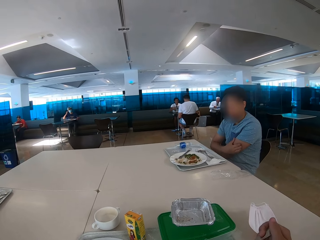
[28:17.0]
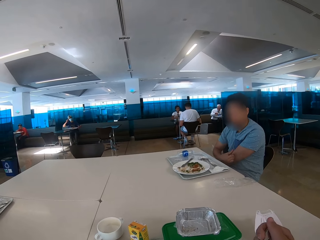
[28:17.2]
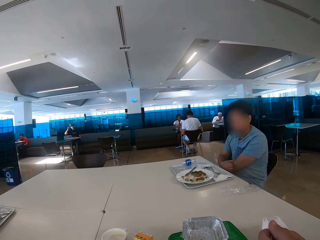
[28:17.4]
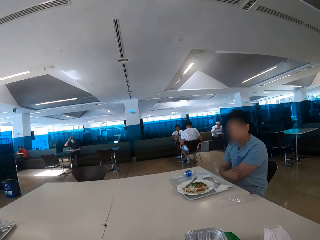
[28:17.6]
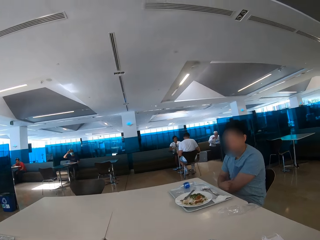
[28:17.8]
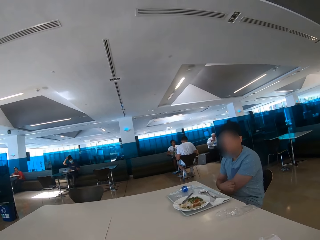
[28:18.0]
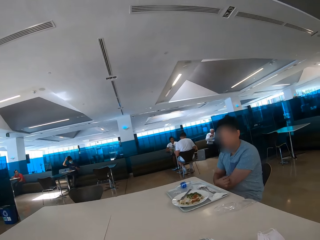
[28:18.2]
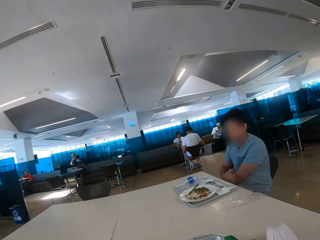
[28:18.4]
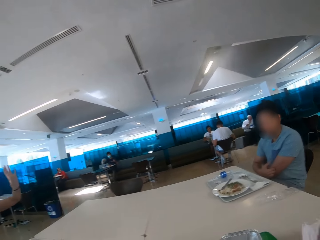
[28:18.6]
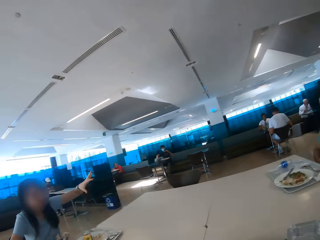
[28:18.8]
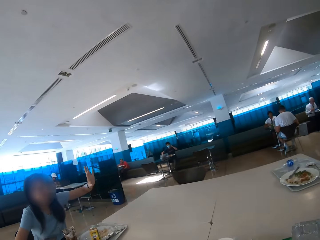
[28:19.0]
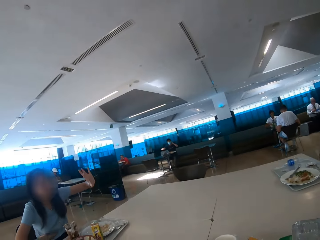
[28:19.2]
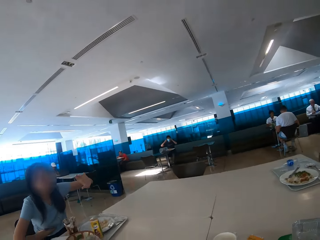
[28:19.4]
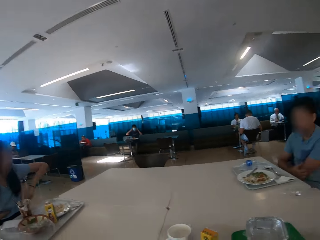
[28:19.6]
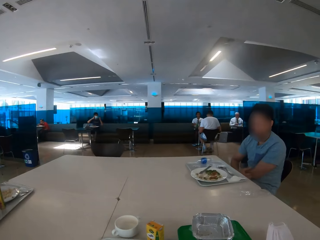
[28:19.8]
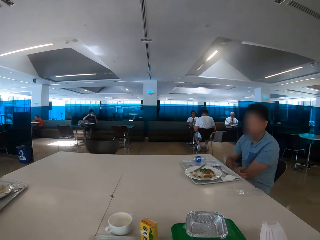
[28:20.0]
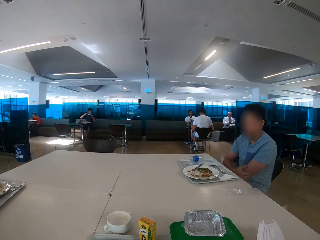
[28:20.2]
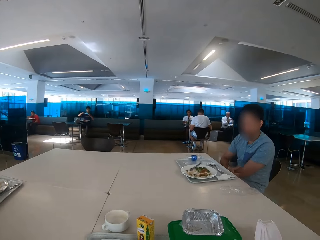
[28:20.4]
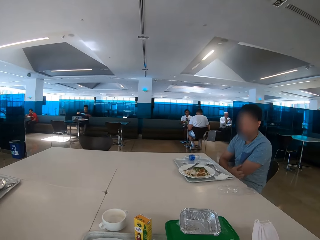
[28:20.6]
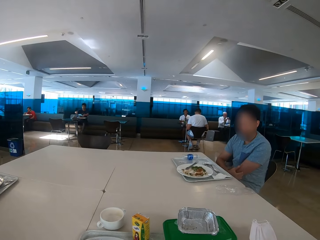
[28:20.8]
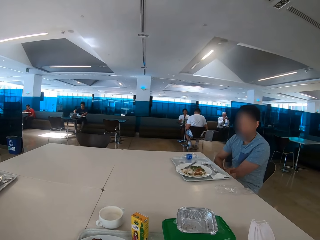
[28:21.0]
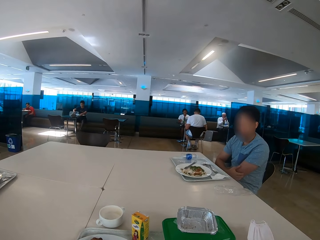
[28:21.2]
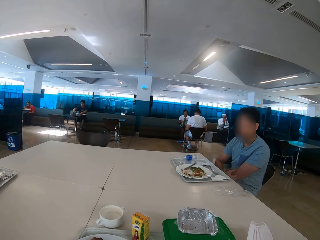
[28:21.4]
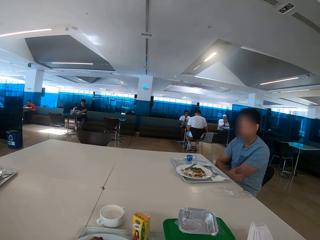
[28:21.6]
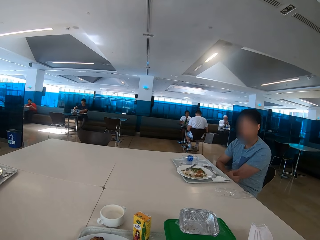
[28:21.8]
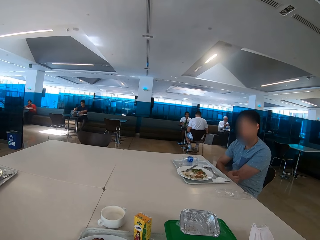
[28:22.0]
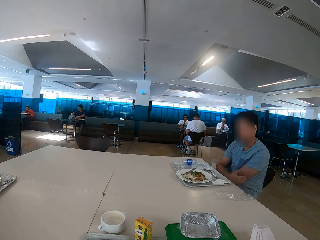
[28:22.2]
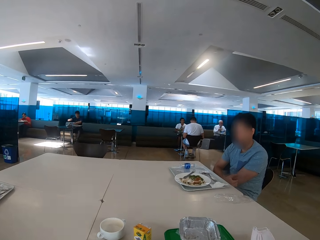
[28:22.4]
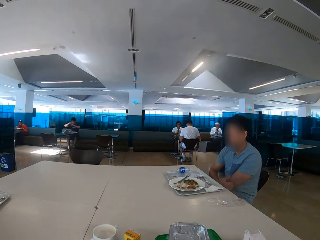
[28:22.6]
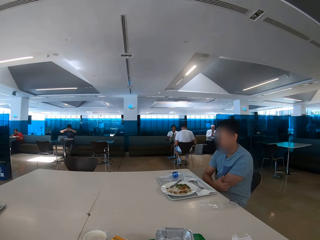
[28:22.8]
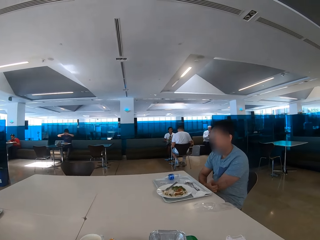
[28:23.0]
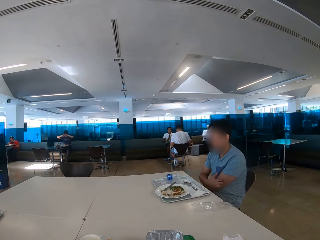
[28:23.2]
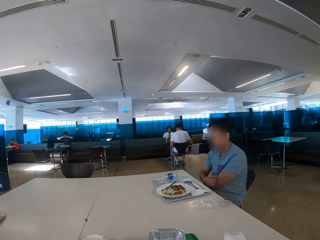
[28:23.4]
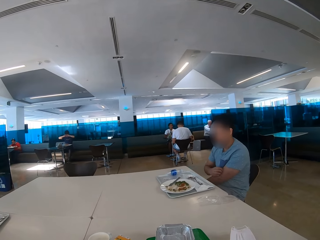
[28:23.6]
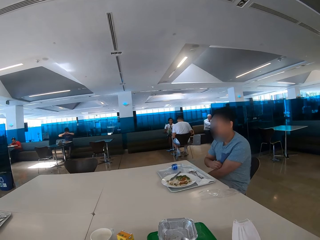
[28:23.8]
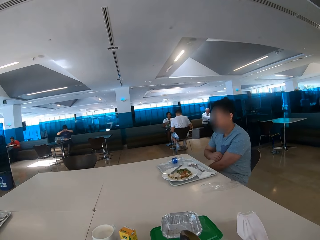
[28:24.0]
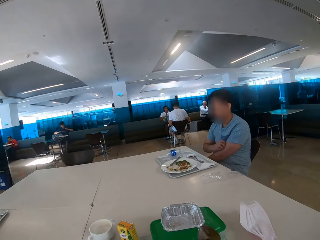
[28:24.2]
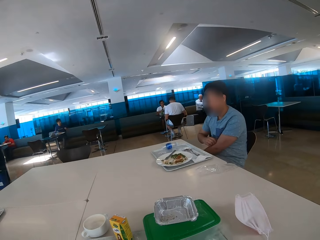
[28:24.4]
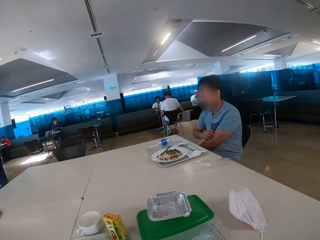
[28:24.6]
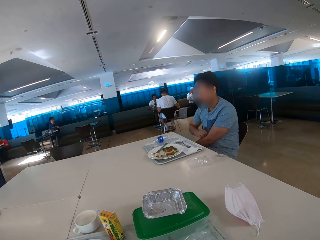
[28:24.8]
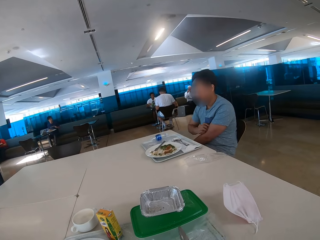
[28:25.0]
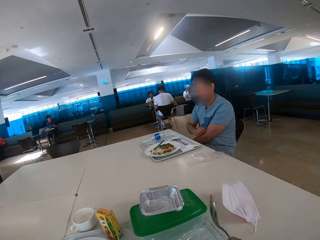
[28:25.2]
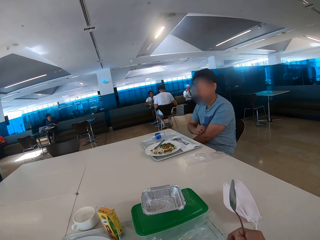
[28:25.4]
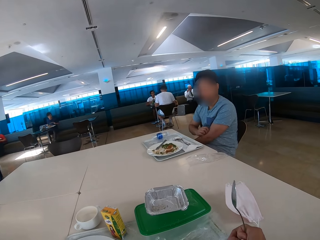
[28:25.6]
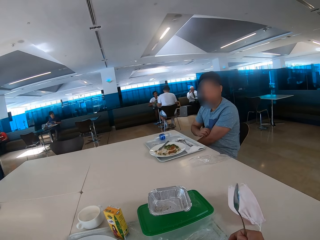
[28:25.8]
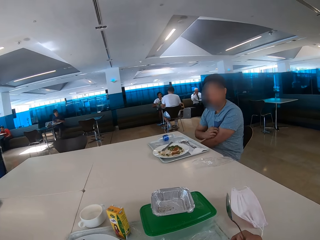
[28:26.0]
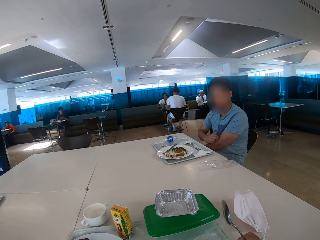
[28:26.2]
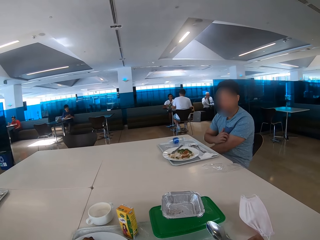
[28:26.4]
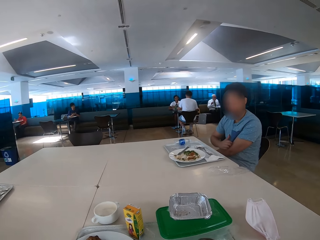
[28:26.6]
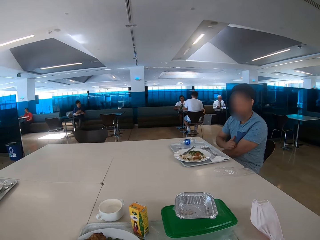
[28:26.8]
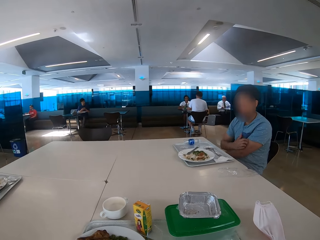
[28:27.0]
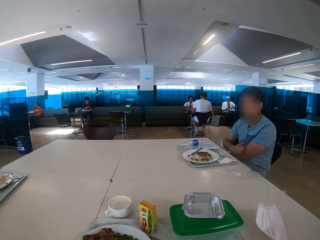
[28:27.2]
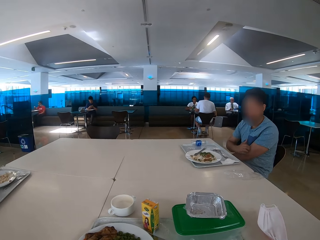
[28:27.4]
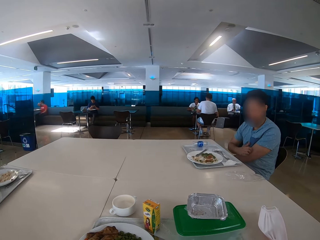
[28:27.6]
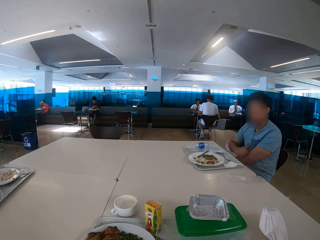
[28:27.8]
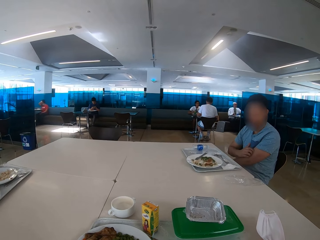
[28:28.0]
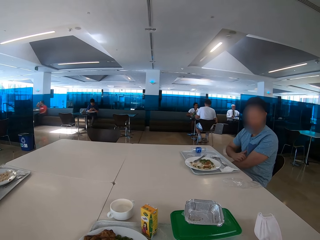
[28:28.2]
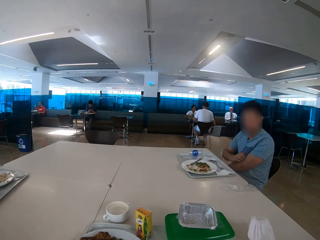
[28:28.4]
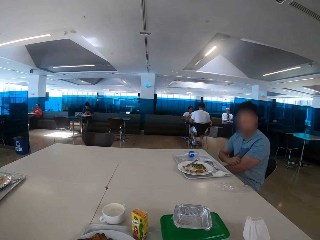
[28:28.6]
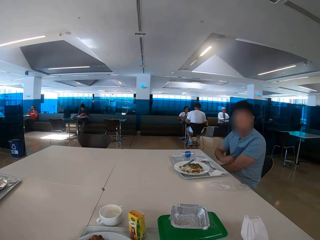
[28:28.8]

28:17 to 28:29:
The camera wearer eats some food. A woman waves her hand at a man. The camera wearer looks at the man. The man scratches his hands.

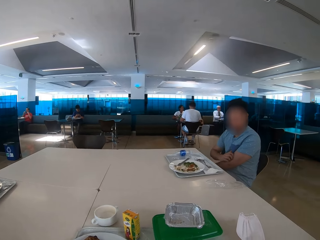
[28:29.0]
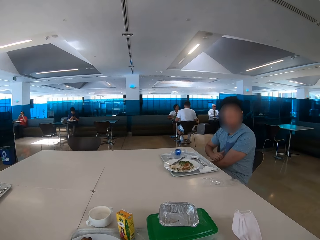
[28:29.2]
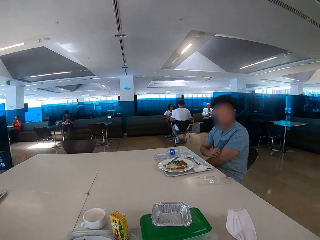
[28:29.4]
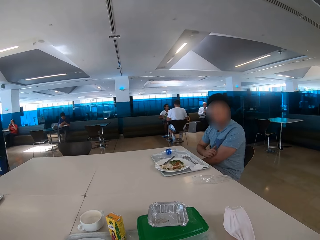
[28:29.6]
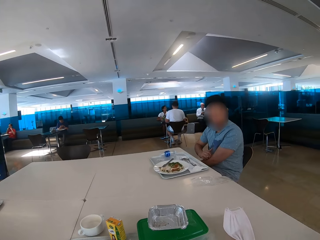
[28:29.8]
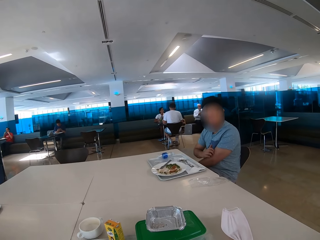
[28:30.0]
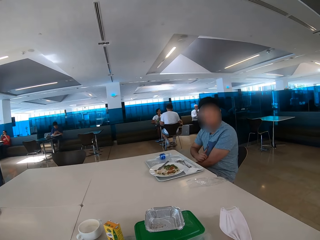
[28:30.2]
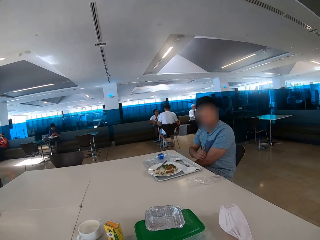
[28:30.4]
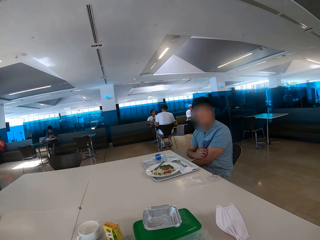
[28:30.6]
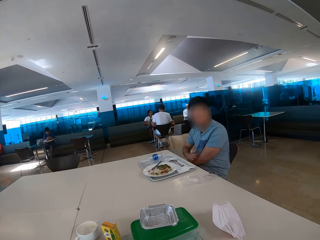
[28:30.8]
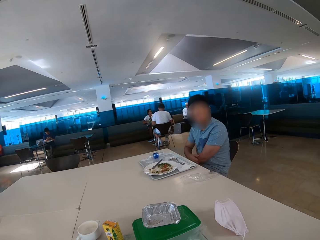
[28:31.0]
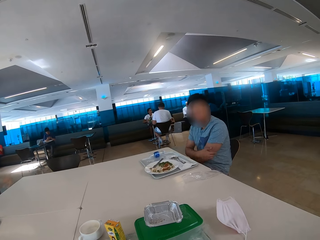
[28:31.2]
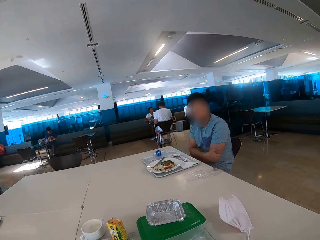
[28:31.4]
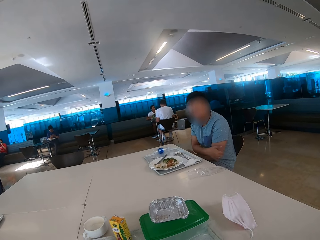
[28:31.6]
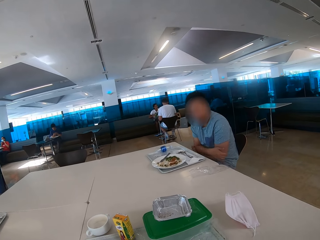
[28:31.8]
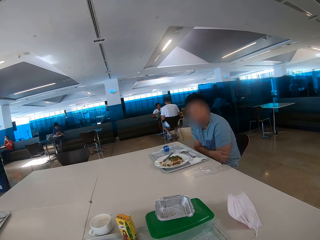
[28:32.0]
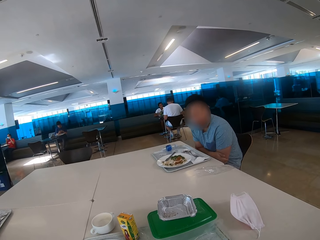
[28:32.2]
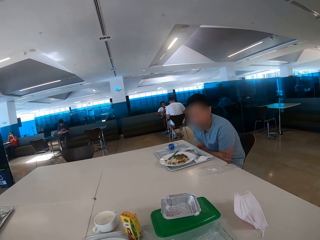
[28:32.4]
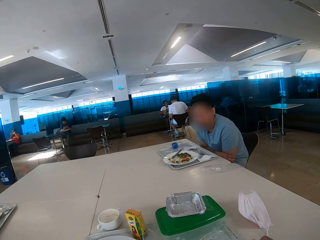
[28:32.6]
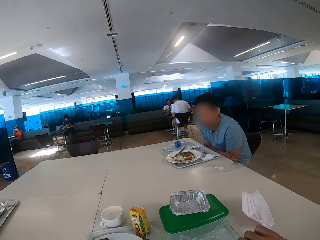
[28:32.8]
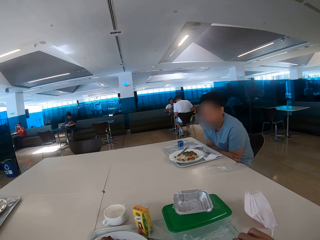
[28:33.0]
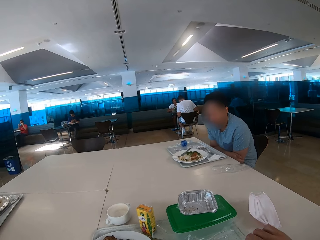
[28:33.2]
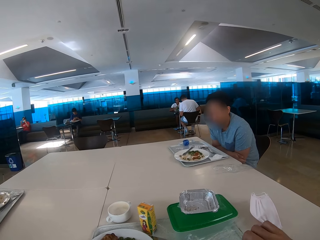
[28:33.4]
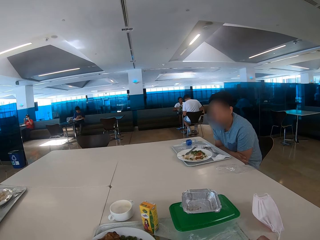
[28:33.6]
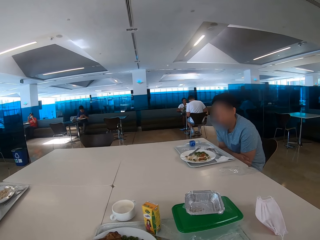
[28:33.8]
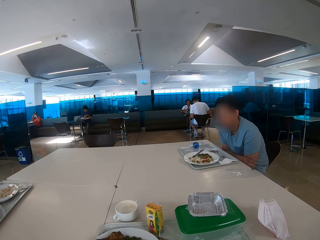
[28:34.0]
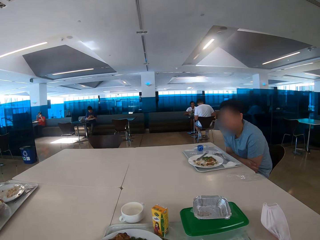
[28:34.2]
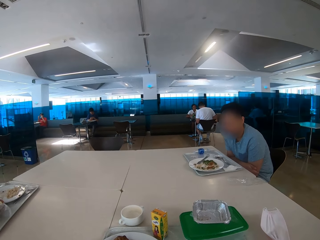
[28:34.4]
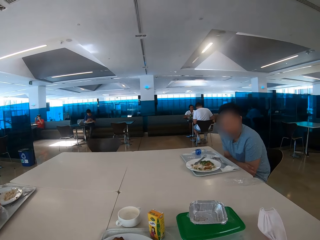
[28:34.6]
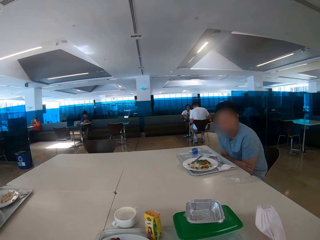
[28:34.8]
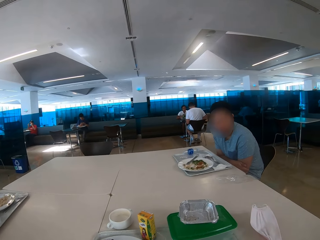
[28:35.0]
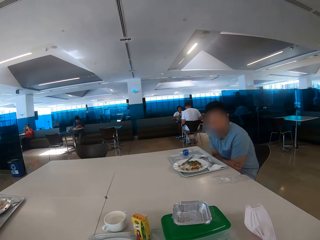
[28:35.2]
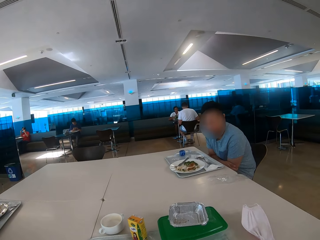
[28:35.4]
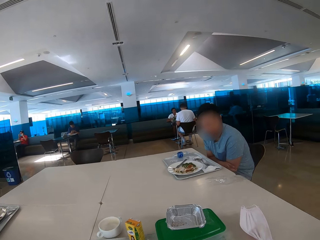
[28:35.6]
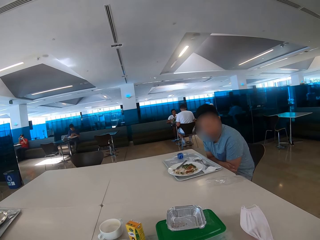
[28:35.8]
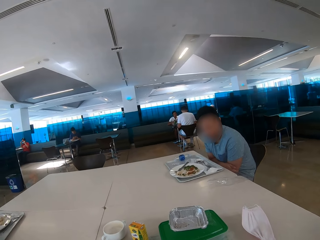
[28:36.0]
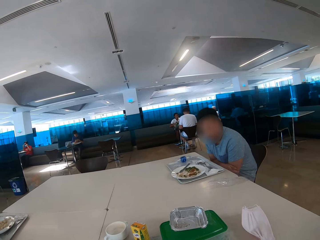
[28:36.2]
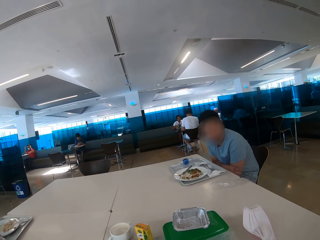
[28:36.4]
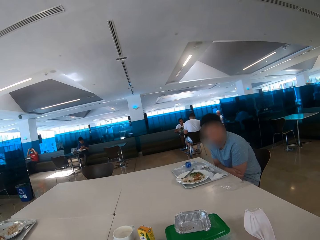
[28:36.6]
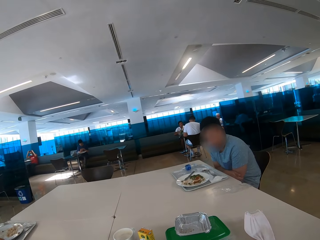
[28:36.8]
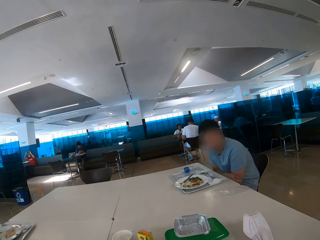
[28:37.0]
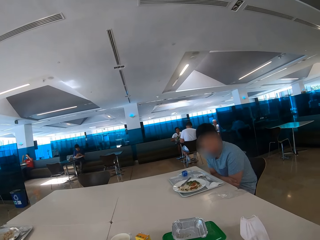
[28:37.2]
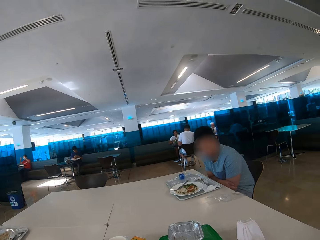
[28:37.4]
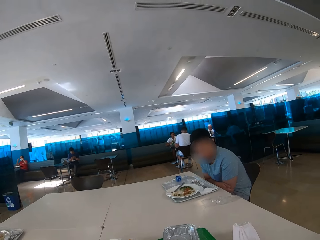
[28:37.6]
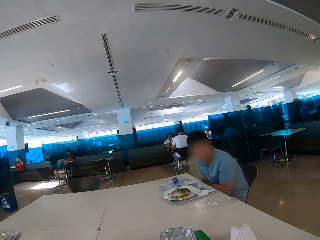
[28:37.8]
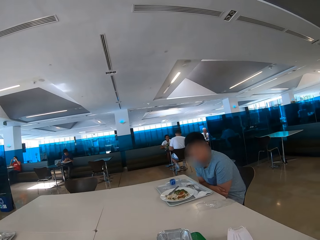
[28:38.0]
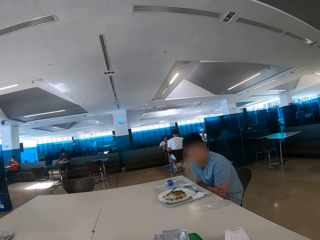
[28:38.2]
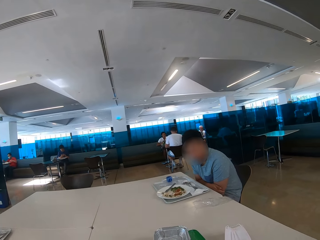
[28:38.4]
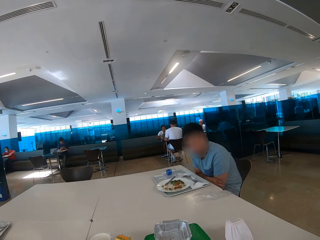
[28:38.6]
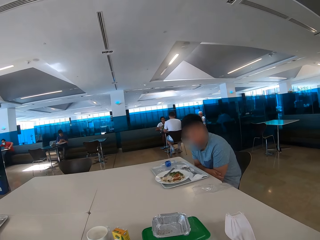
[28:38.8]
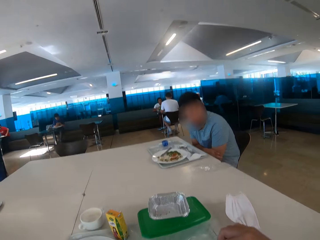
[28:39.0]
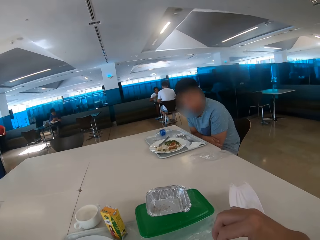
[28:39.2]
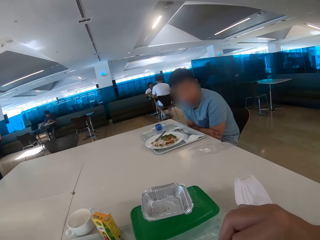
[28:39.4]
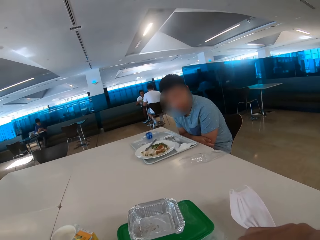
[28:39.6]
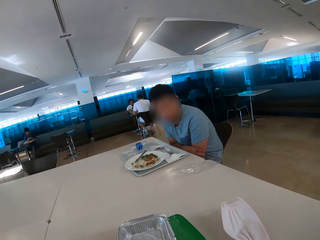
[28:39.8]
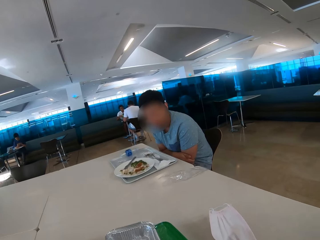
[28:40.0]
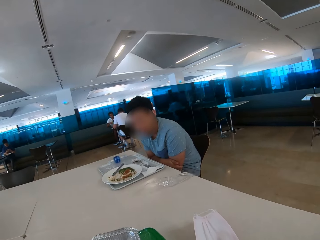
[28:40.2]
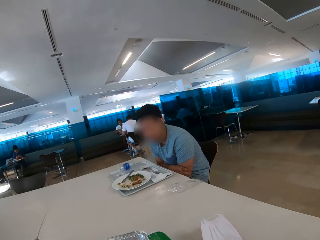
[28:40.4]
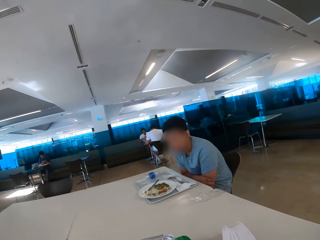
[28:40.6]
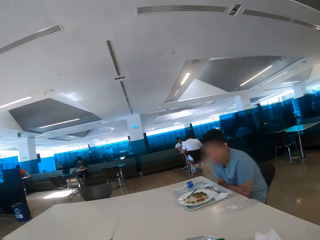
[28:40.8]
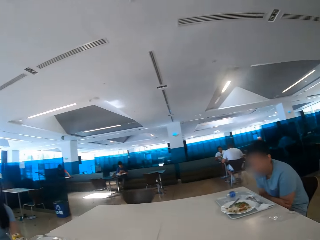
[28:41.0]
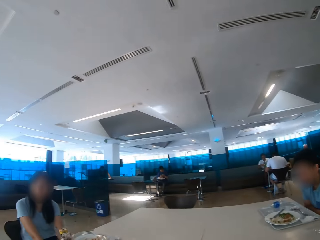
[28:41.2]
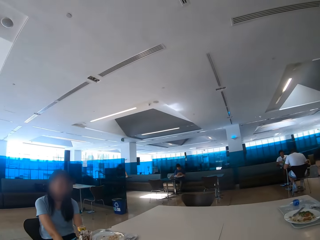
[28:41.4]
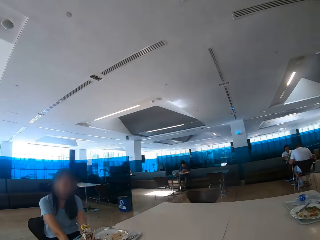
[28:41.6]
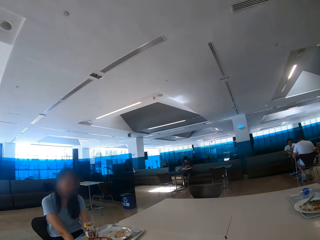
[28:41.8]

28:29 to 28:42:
The camera wearer looks at a man. The man looks at the camera wearer. The camera wearer eats some food.
